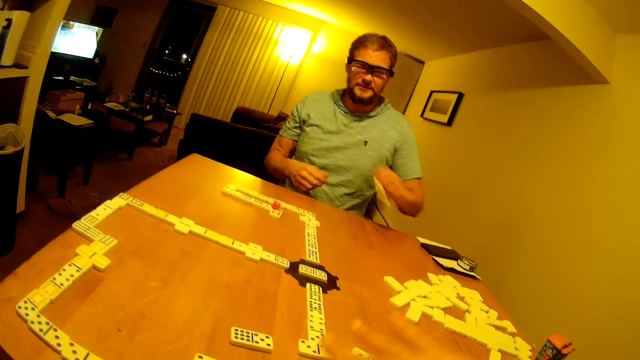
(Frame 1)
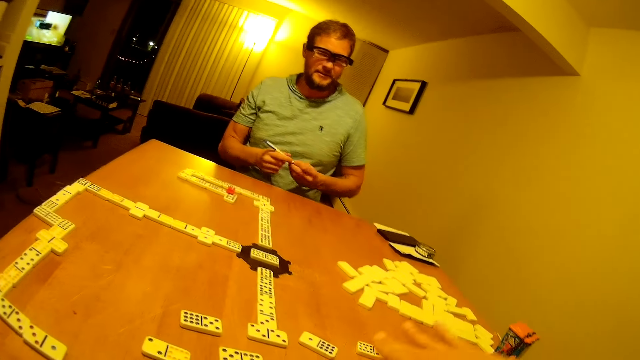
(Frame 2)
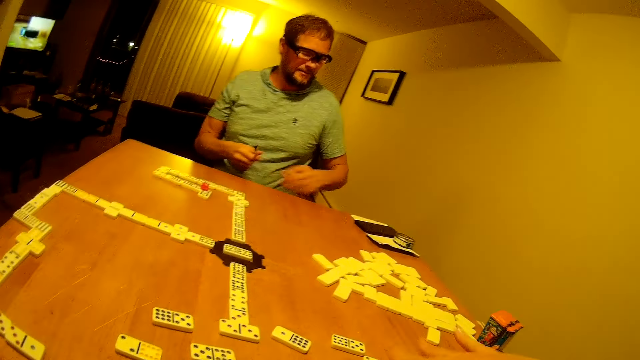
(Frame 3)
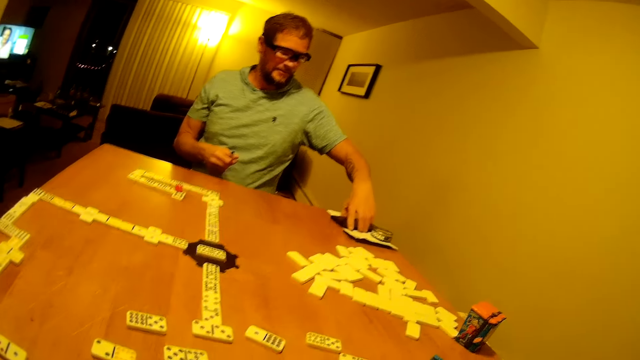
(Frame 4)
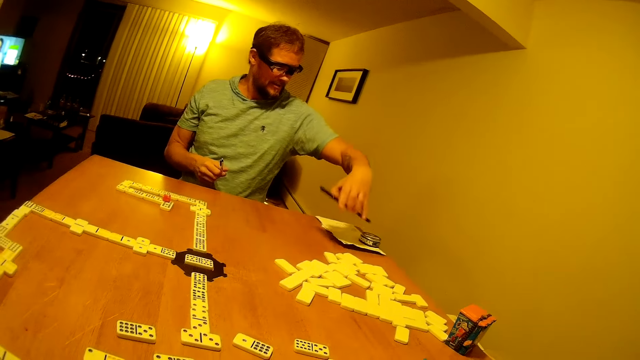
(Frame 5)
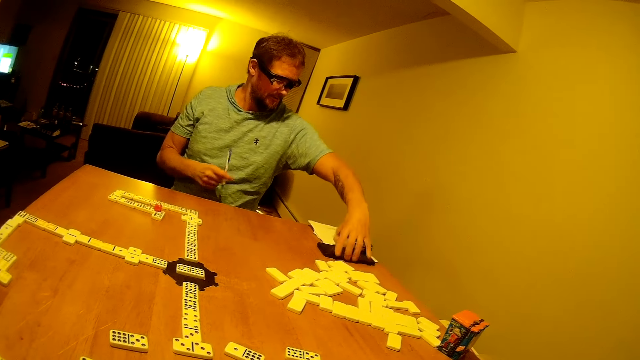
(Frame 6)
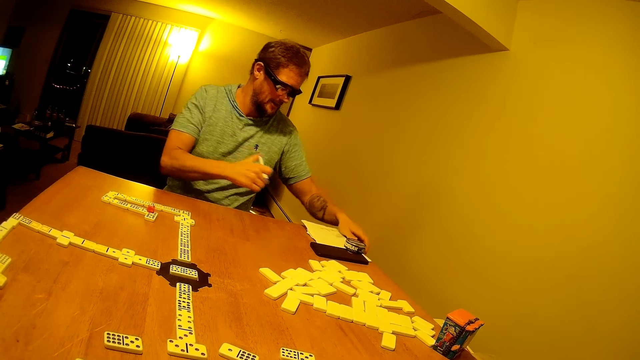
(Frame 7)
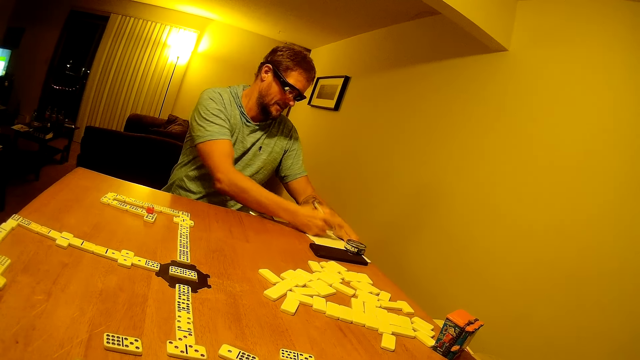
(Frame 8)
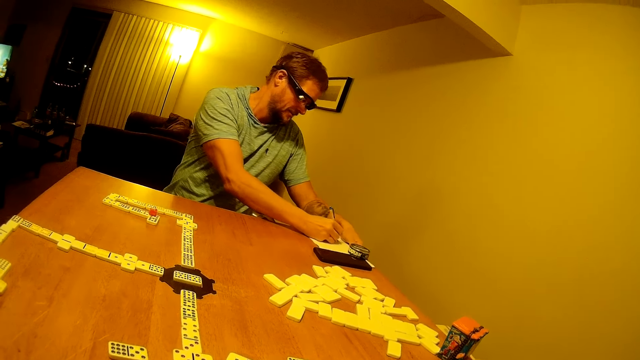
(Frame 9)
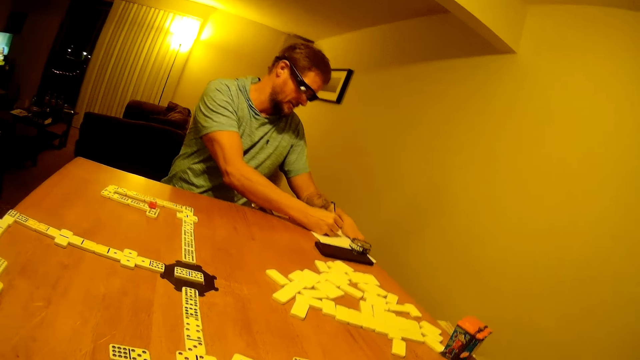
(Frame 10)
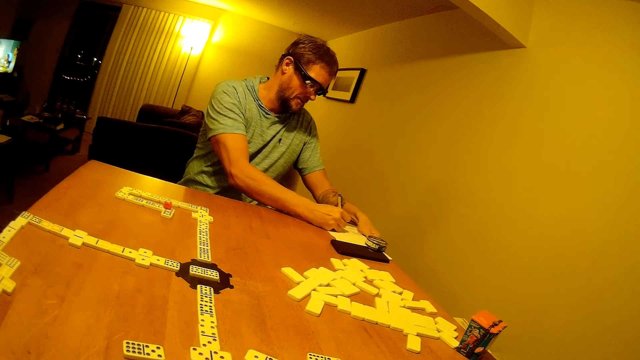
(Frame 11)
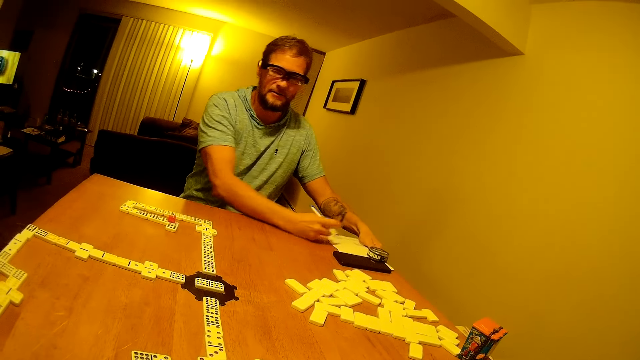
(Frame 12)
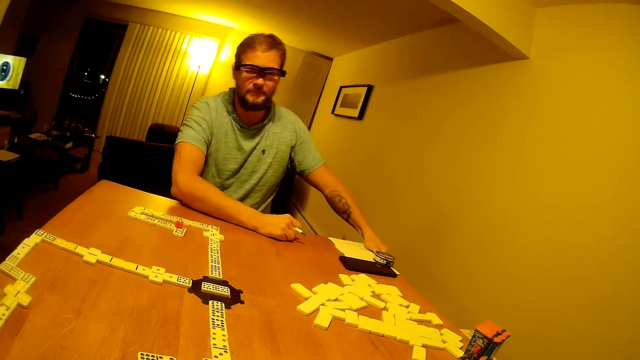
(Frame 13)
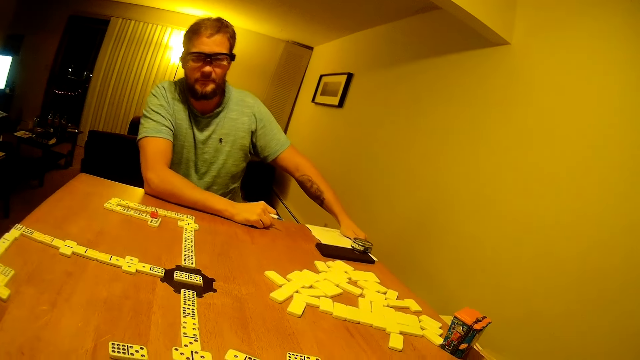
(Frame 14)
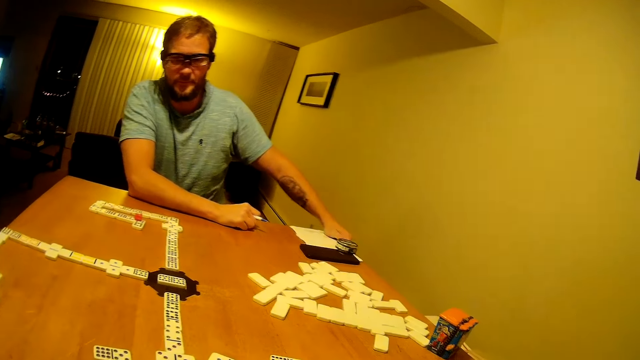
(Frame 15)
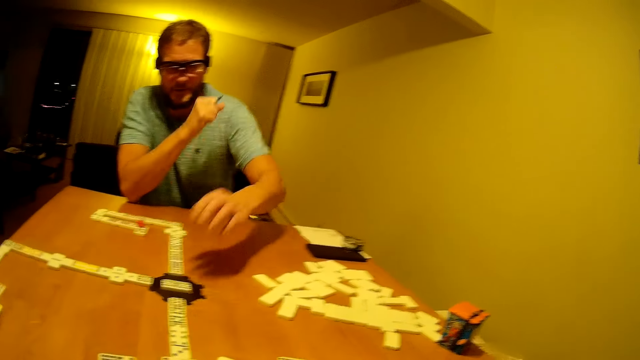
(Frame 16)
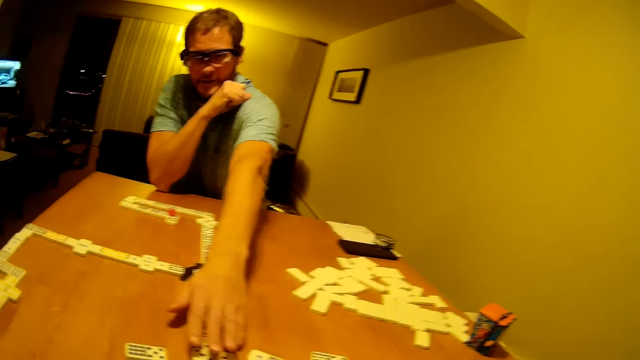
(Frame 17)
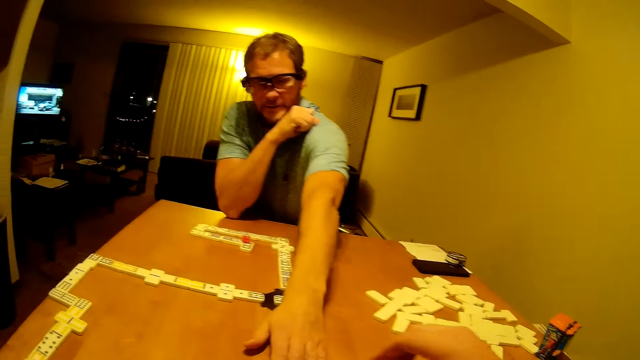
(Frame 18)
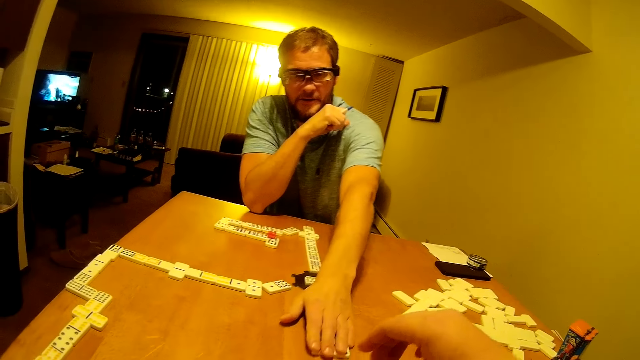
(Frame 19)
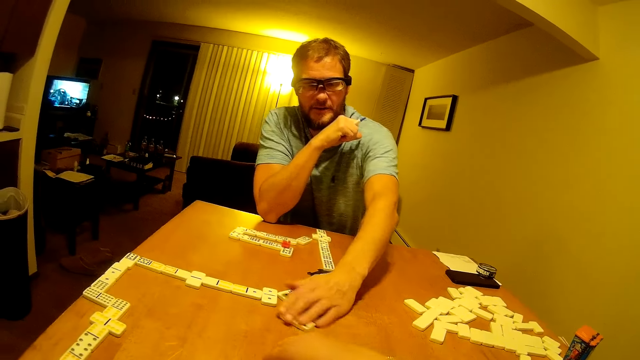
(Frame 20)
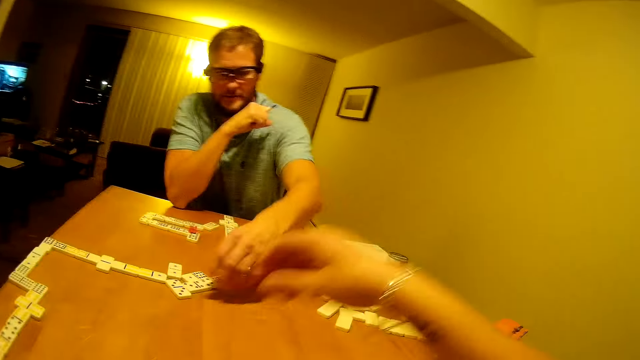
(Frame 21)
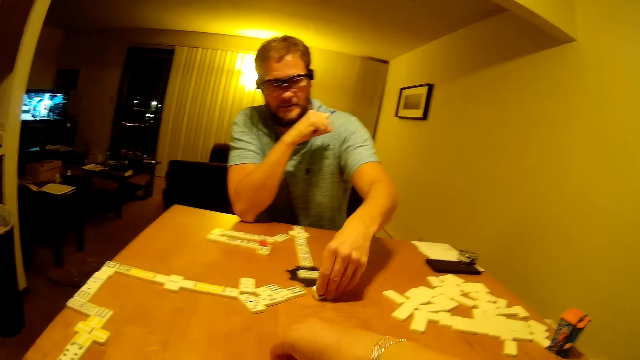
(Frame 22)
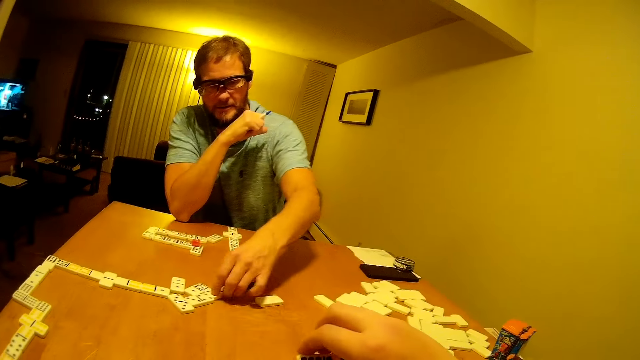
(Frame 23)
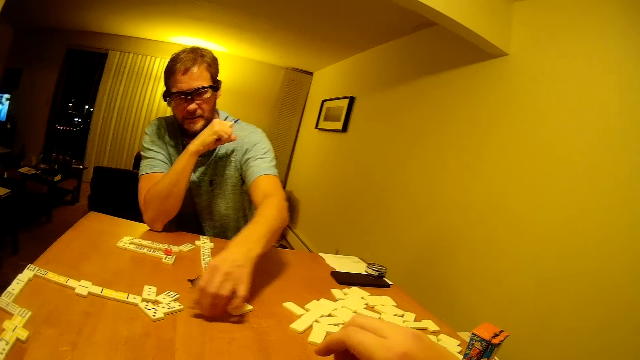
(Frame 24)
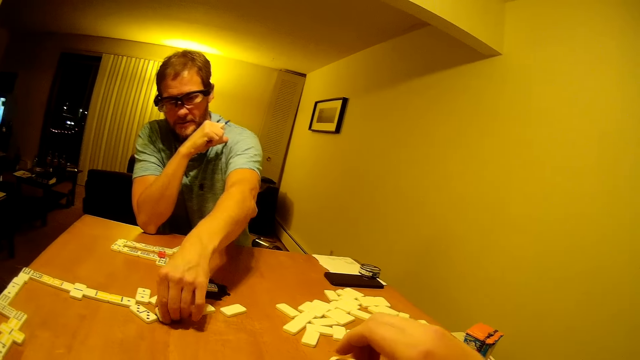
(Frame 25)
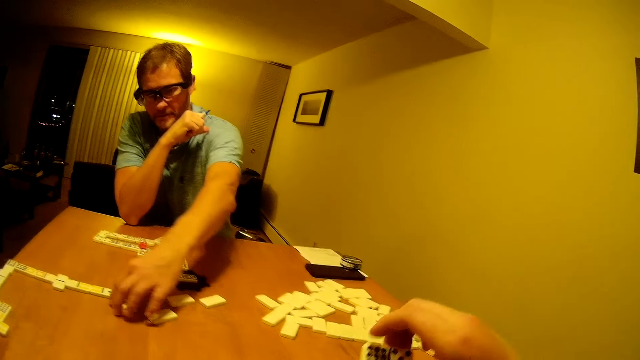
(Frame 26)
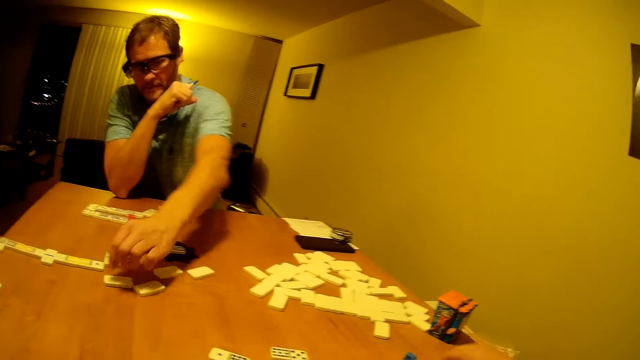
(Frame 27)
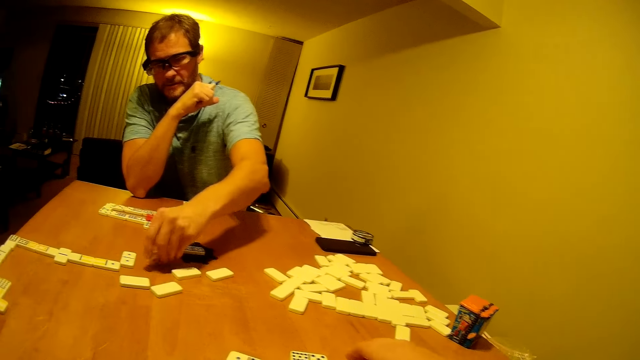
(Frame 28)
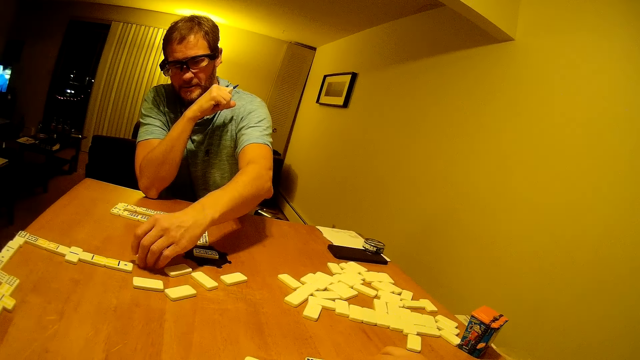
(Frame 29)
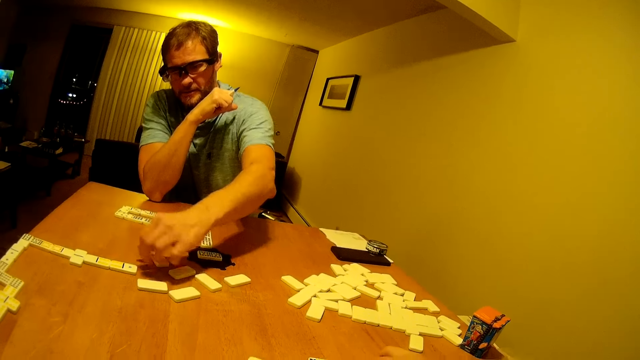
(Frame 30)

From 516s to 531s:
The camera wearer disarranges the dominoes. A man picks the pen from the table, passes the pen to the right hand and picks the pen. The man picks the phone from the table, places the phone on the table and places a hand on a paper. The man writes on the paper with the pen. The man looks around and looks at the dominoes. The man drags the dominoes on the table. The camera wearer picks a domino piece. The man turns the dominoes upside down. The camera wearer places the domino piece on the table.

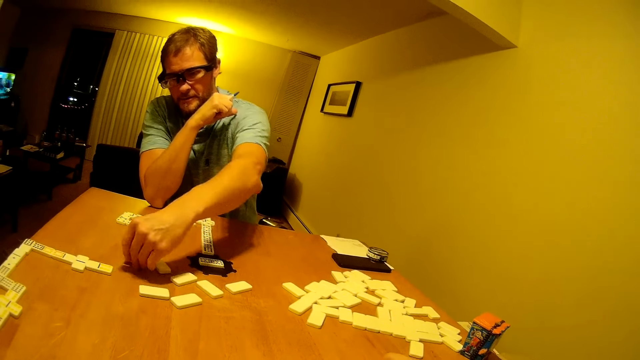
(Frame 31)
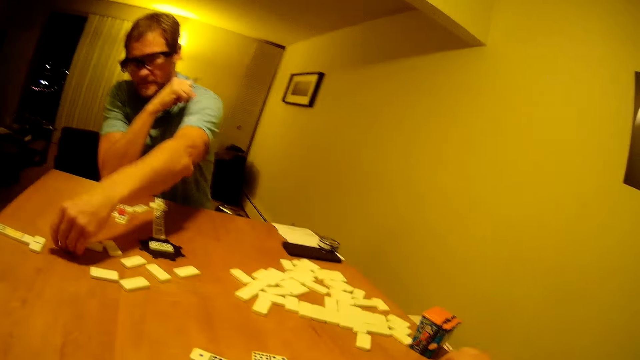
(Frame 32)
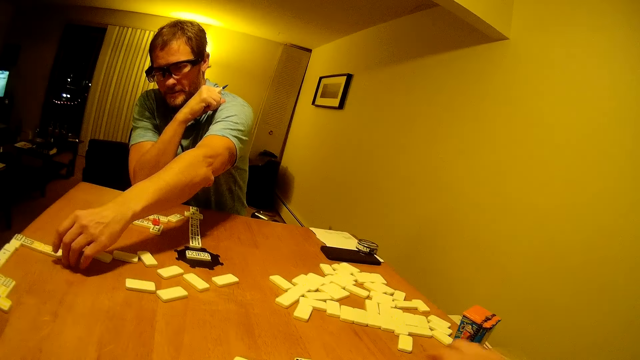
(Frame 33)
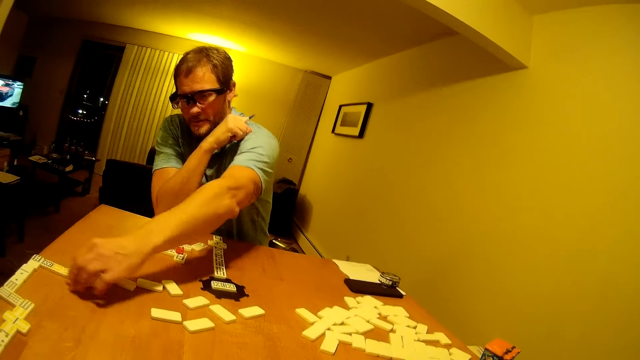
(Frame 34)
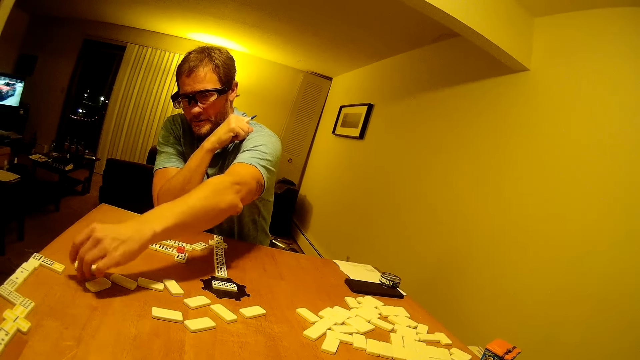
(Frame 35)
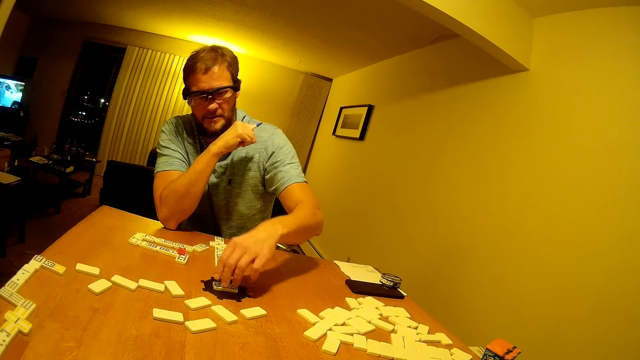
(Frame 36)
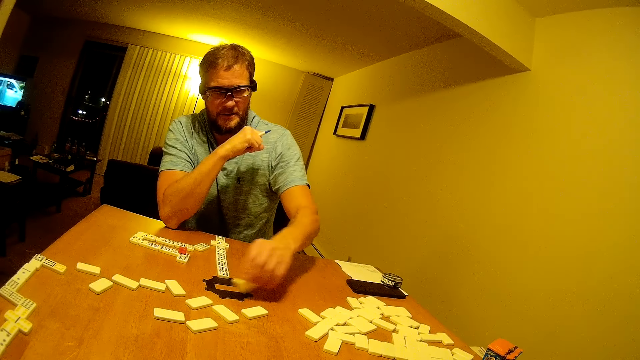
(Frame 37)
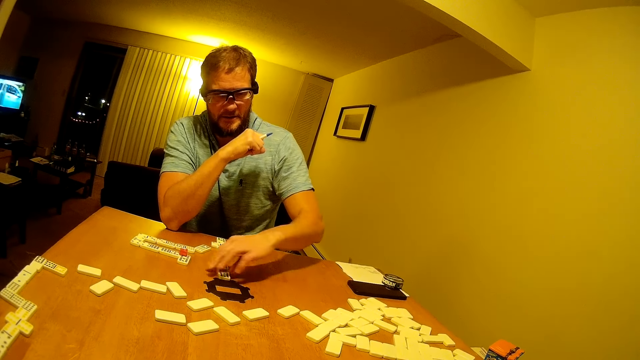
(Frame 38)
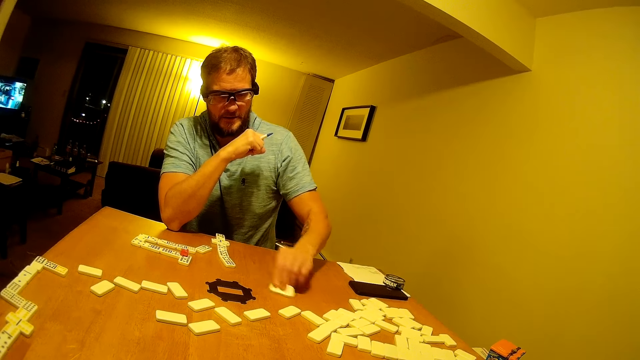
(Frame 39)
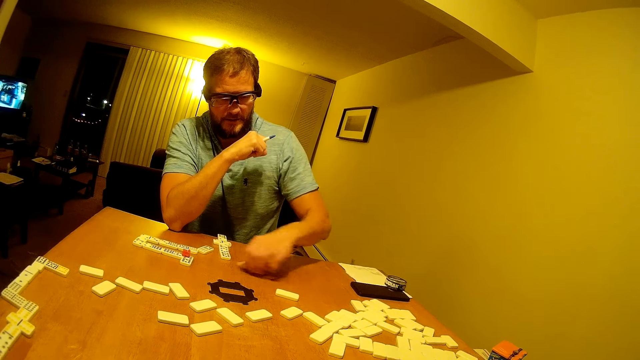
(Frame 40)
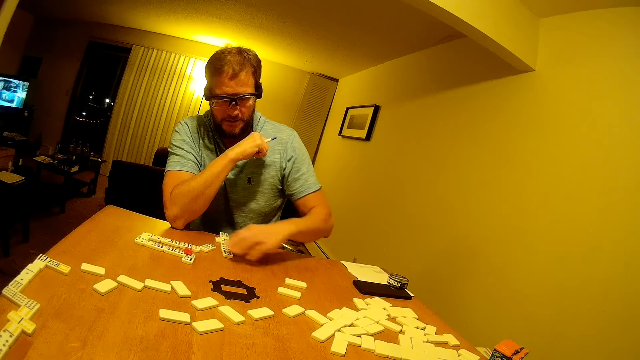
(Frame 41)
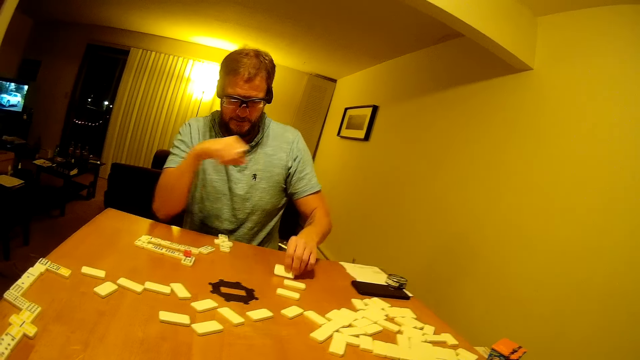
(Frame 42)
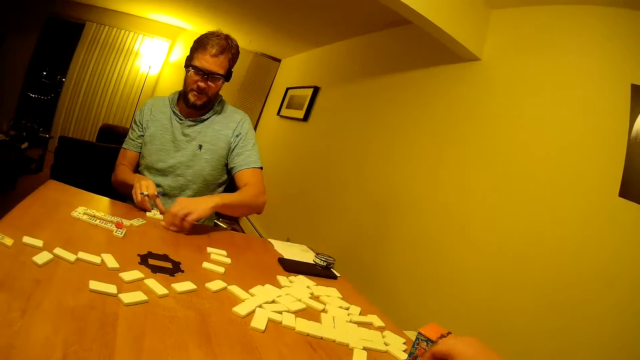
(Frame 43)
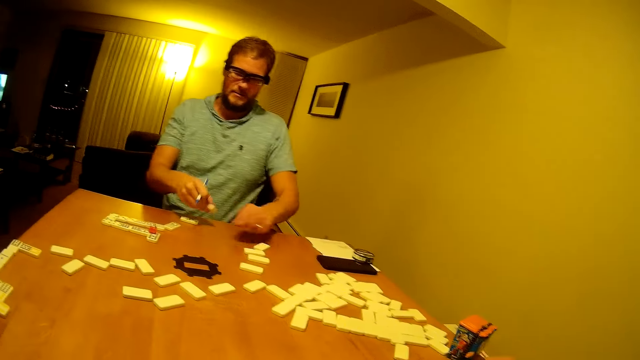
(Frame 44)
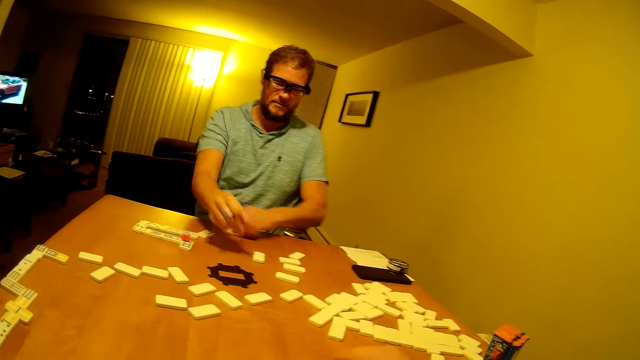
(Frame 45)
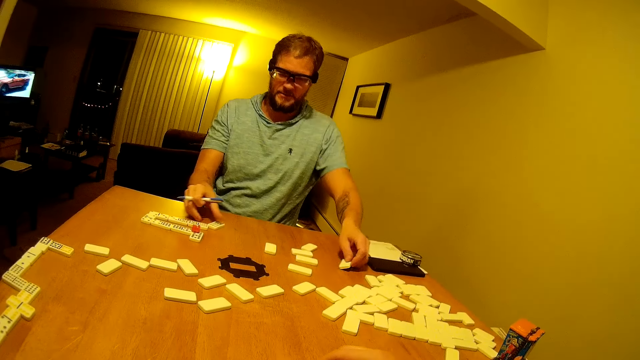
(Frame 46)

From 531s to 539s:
The camera wearer moves domino pieces on the table.
